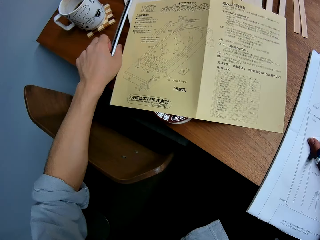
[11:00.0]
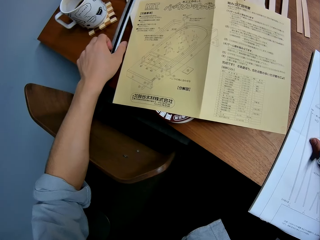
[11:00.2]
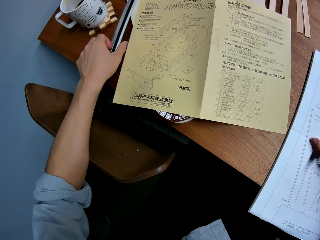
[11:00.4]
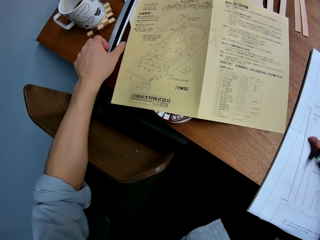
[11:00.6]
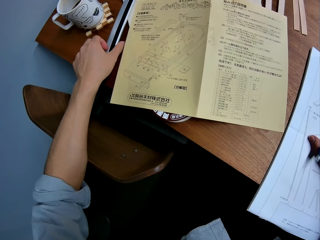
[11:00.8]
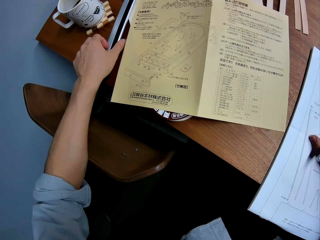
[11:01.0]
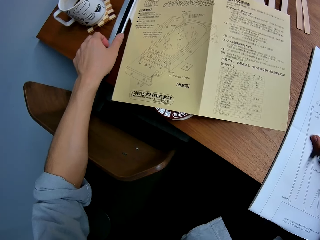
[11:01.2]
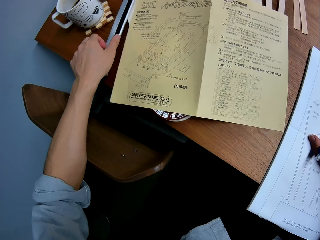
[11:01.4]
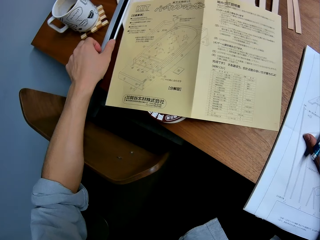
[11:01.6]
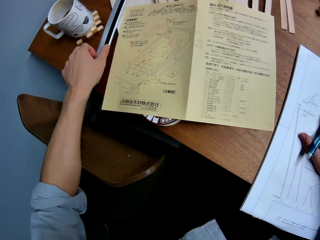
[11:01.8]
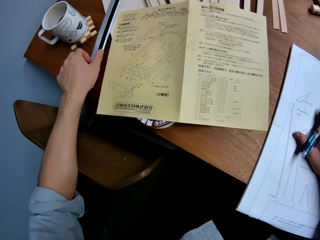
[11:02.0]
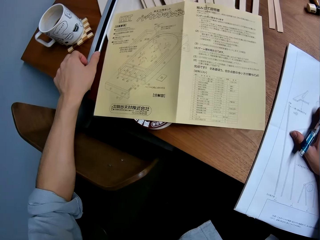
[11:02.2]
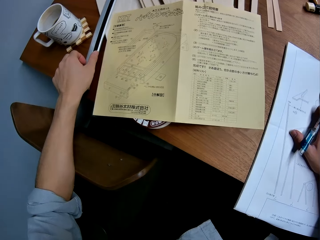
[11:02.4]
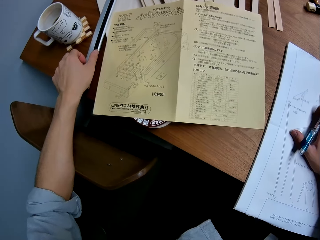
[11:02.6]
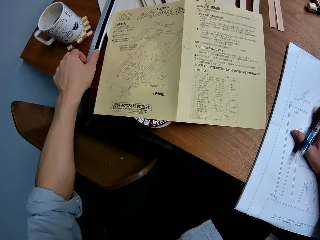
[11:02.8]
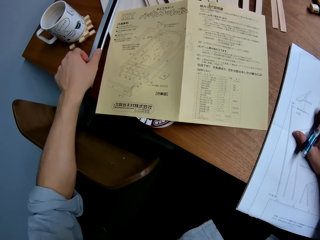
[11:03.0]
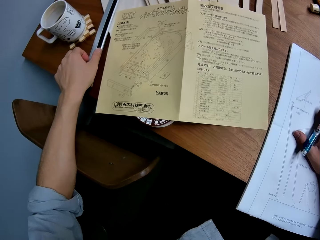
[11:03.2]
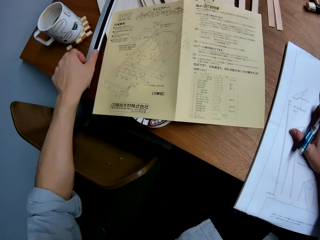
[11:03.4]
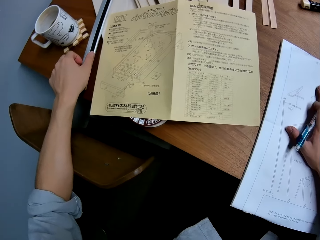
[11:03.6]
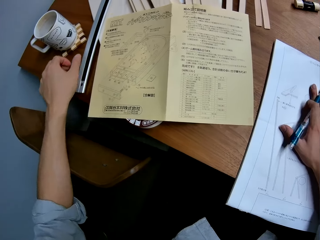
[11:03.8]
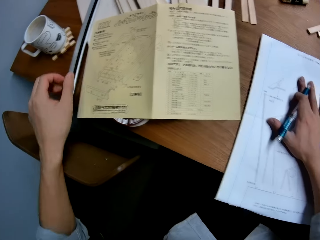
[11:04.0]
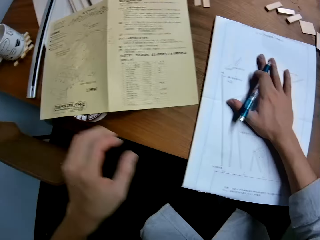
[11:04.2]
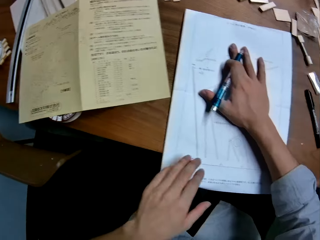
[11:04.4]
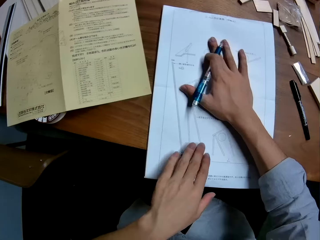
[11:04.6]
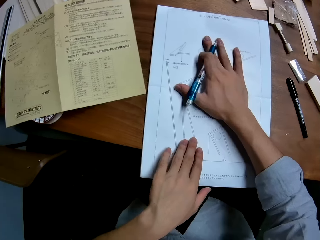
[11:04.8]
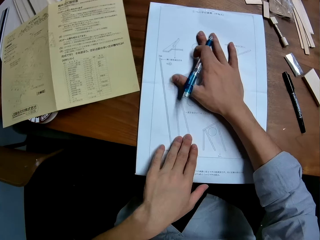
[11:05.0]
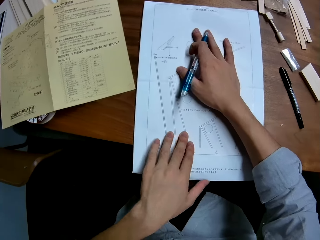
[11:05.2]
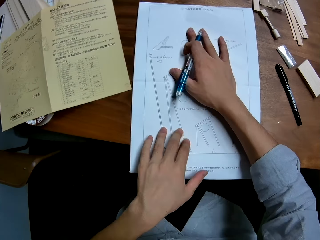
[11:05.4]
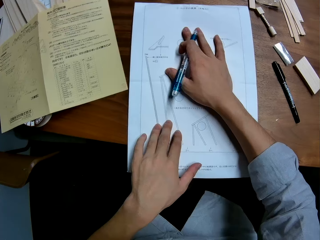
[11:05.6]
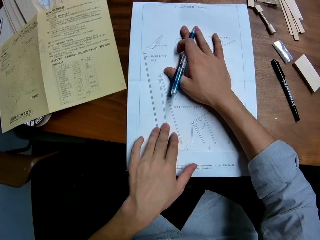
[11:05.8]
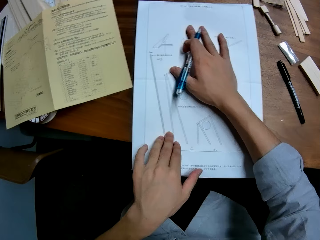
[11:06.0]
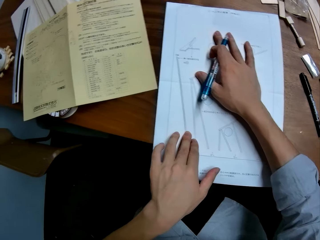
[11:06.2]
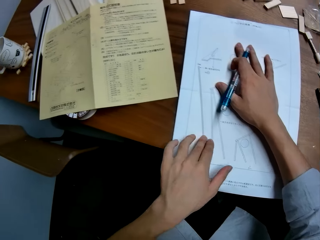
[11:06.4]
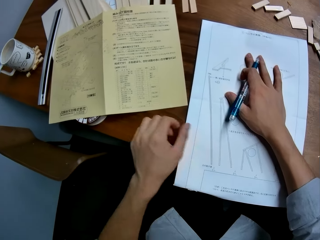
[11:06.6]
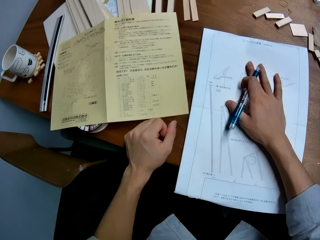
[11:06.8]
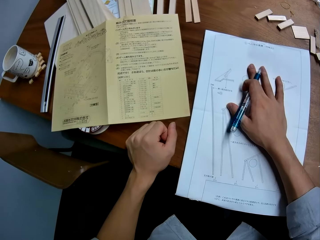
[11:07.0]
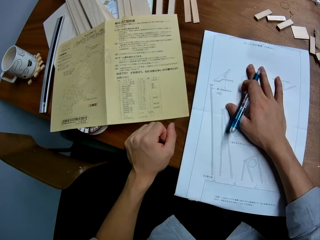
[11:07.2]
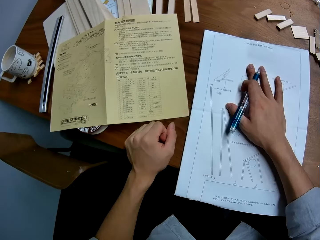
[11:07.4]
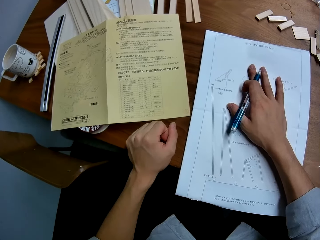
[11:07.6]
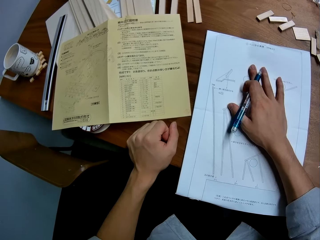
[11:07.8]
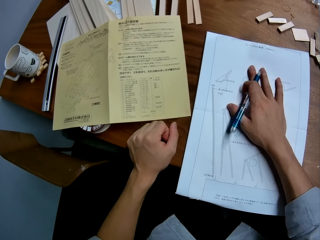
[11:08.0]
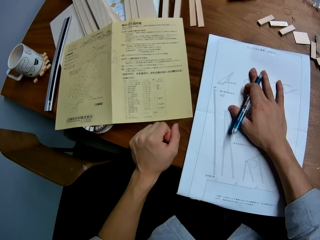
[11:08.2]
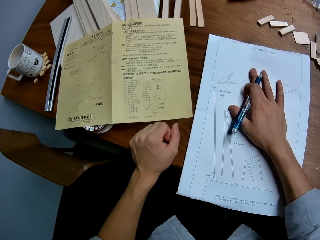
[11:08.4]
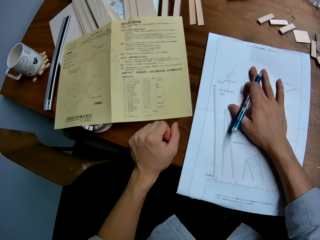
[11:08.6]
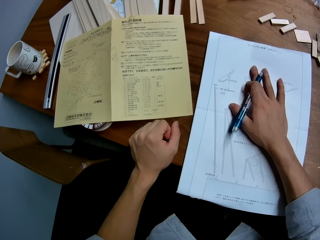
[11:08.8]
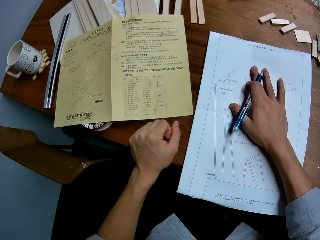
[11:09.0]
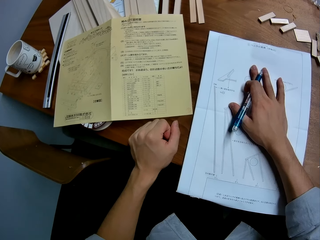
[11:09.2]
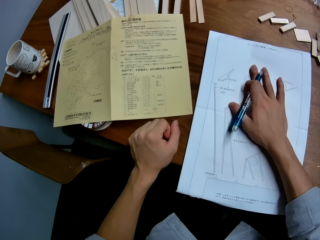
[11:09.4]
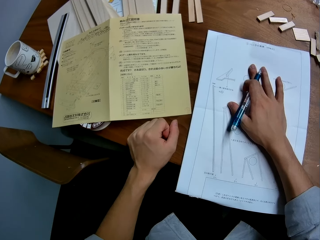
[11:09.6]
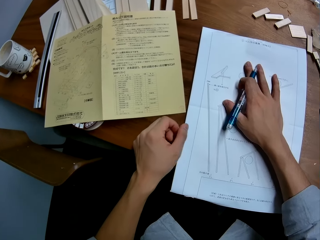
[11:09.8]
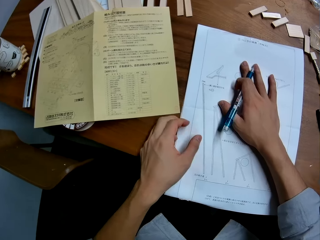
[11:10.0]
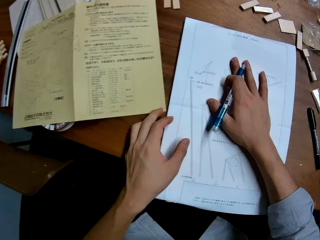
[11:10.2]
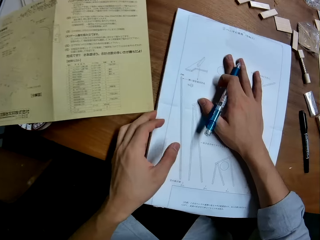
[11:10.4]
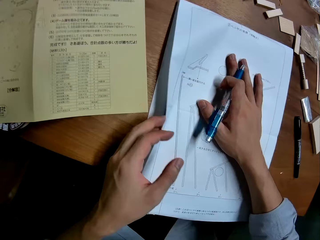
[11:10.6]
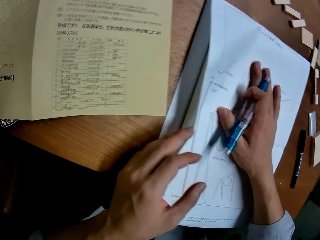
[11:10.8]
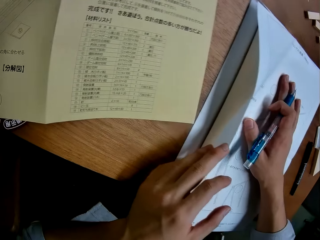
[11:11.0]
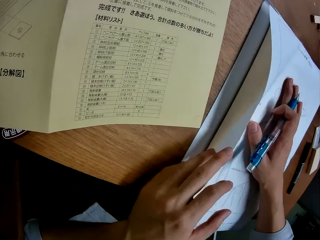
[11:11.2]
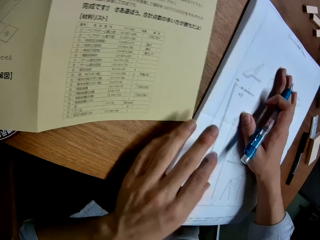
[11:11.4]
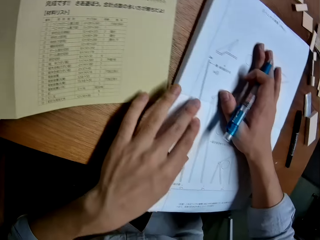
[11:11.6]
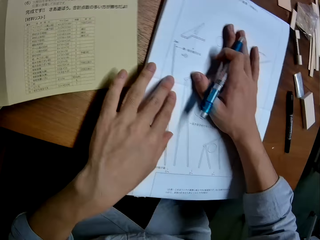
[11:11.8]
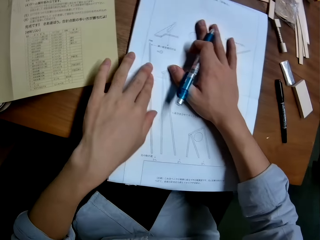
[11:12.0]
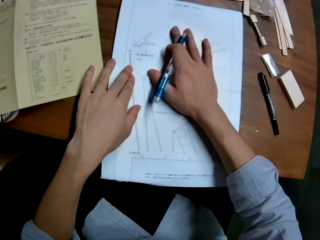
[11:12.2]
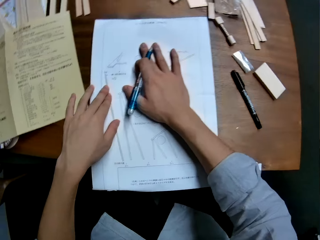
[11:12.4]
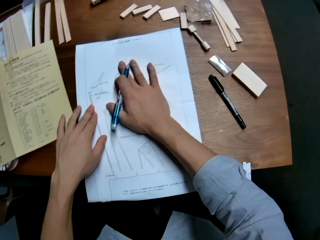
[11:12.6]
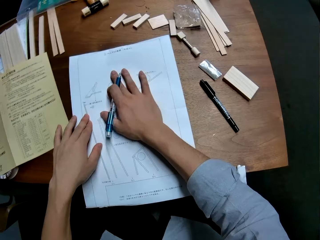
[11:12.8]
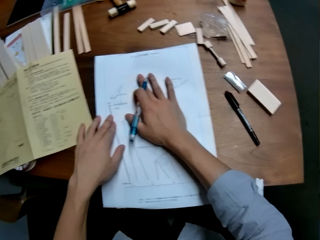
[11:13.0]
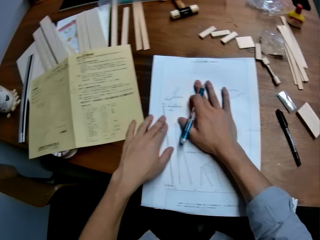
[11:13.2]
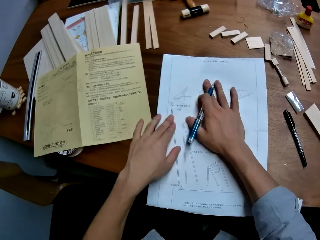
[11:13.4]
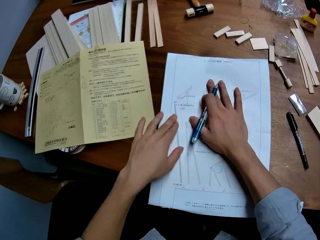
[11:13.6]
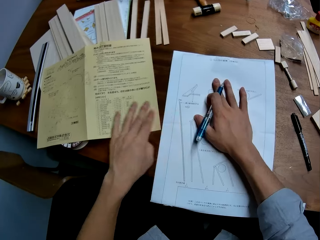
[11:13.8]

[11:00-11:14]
The camera wearer looks at the mechanical kit paper. He puts down the ruler. He looks at the sketch paper. He looks at the white technical drawing and mechanical kit paper. He puts his hand on the sketch paper. He places his left hand on the table. He looks at the sketch paper. He raises the left side of the white technical drawing paper. He opens the sketch paper. He glances around the work table.

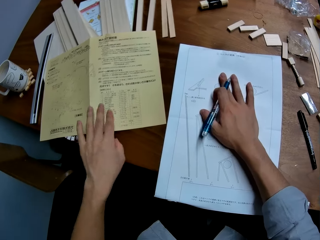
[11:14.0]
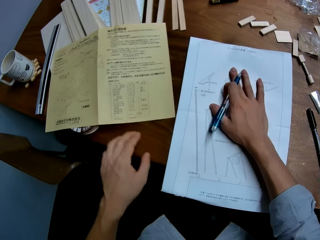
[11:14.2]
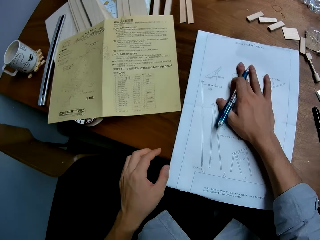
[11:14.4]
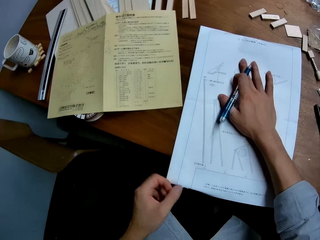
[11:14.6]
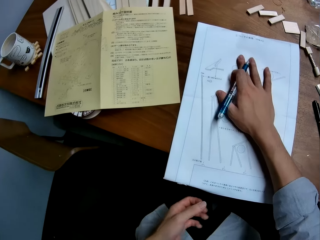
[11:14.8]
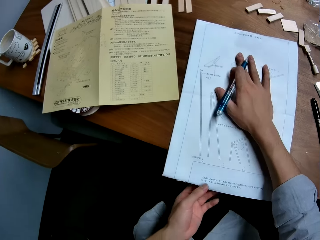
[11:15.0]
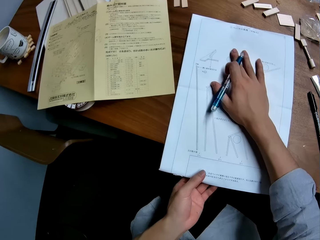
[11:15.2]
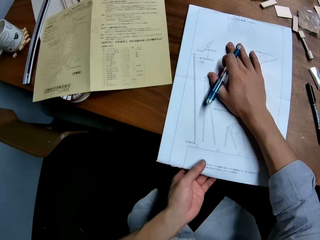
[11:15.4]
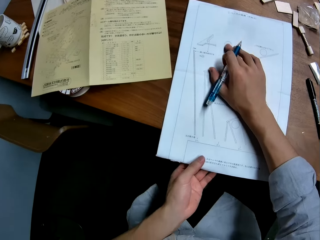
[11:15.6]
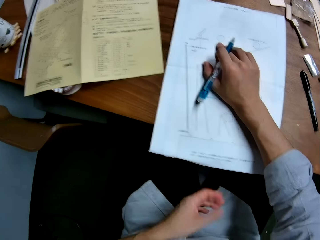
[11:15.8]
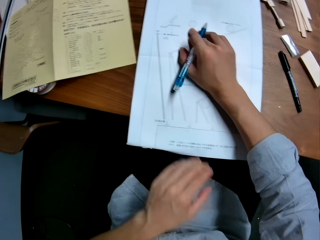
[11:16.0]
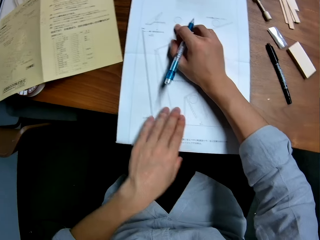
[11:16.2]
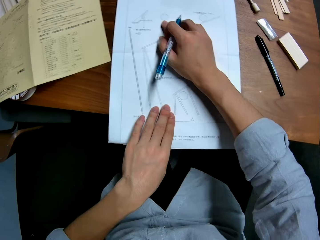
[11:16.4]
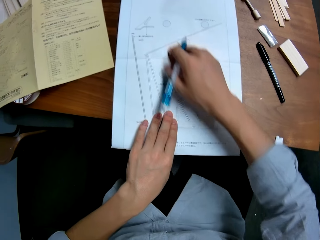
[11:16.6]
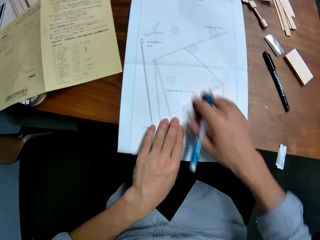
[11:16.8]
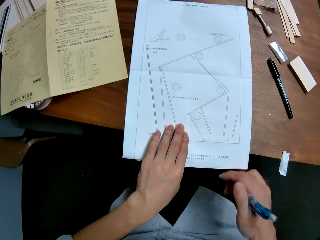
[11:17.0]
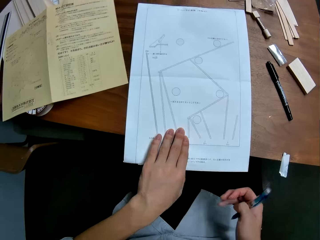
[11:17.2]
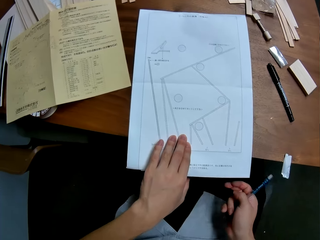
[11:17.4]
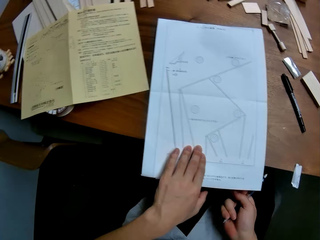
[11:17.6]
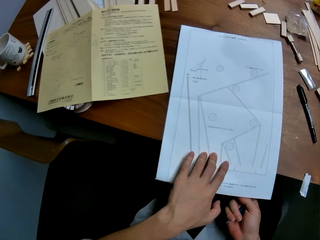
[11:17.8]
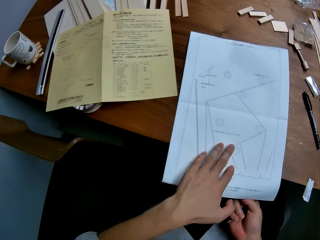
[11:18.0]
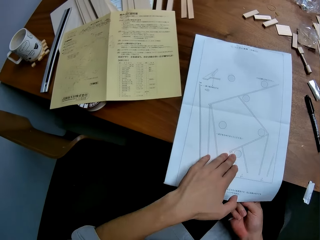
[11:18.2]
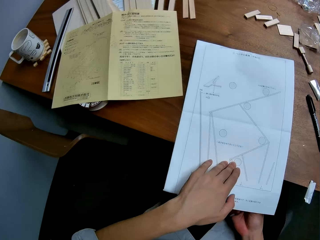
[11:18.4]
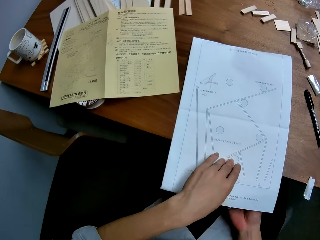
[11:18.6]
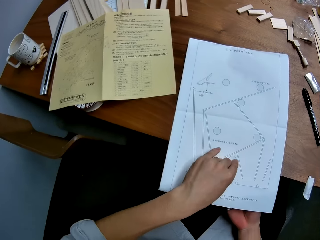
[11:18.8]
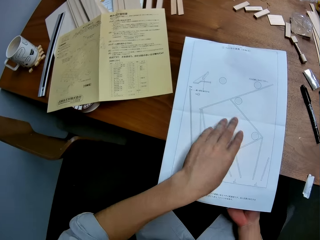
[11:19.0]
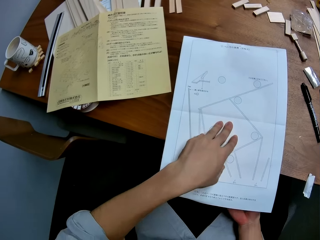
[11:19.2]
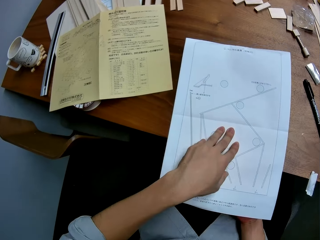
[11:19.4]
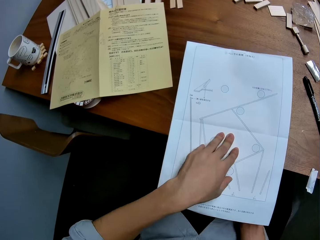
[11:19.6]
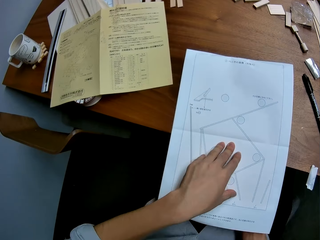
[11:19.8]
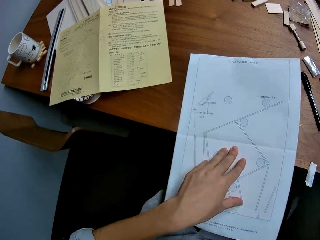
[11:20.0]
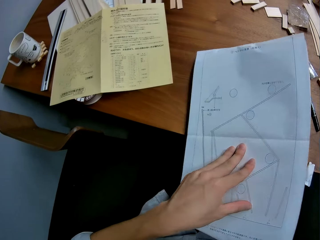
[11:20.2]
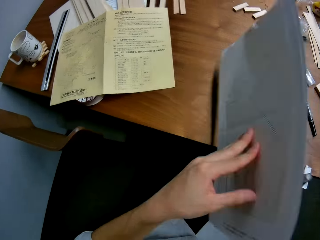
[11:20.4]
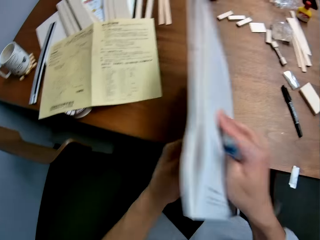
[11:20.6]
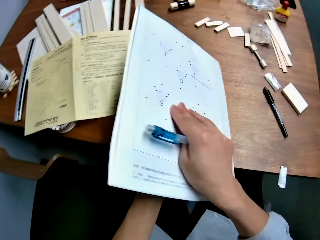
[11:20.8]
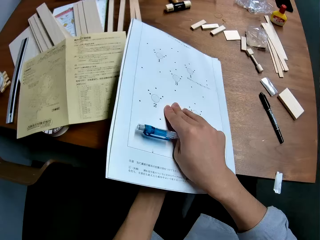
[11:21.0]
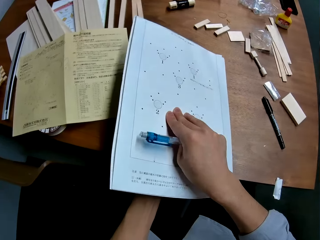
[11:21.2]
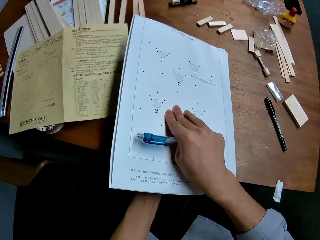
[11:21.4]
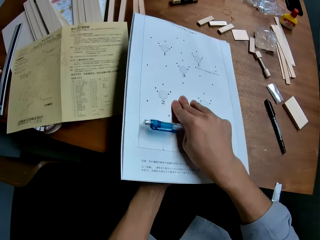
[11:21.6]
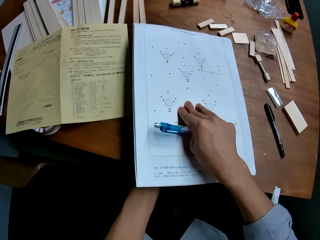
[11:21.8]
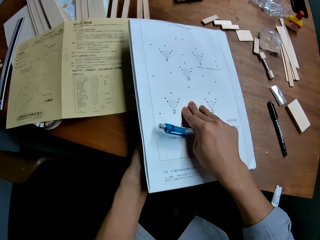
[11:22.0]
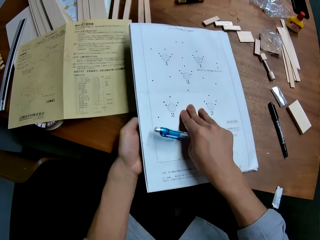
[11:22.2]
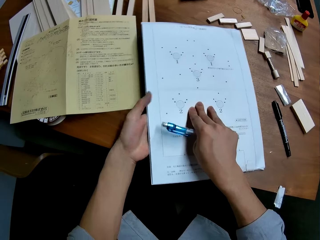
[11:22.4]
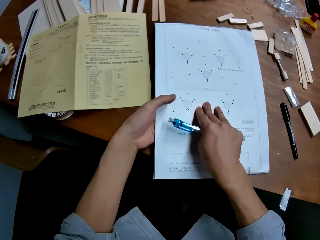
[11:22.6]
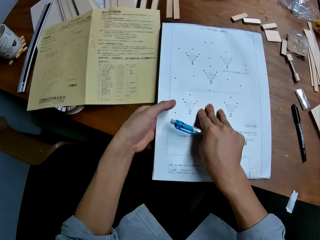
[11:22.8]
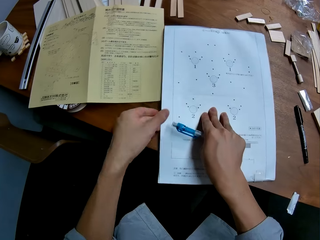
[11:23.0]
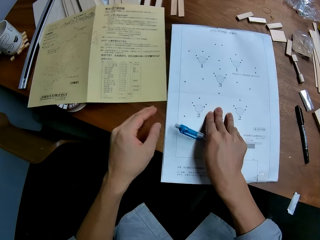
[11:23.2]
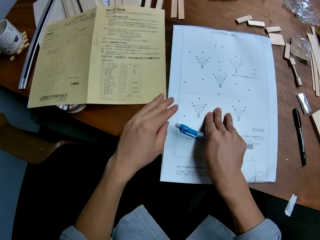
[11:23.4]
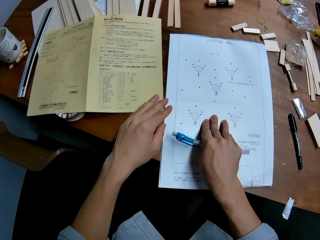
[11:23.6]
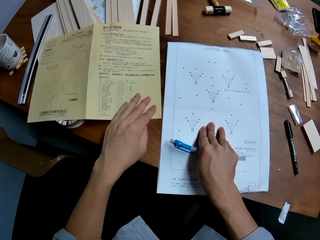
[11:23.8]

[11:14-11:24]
The camera wearer moves his hand. He touches the sketch paper. He turns over the white technical drawing paper with his hands. He places the white technical drawing paper on the table.
